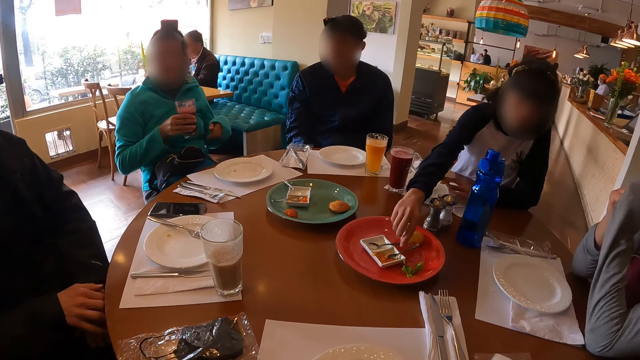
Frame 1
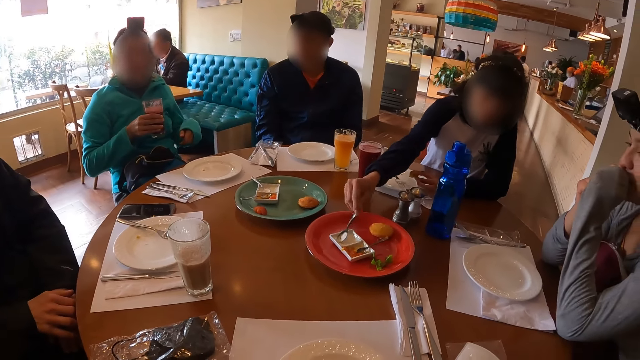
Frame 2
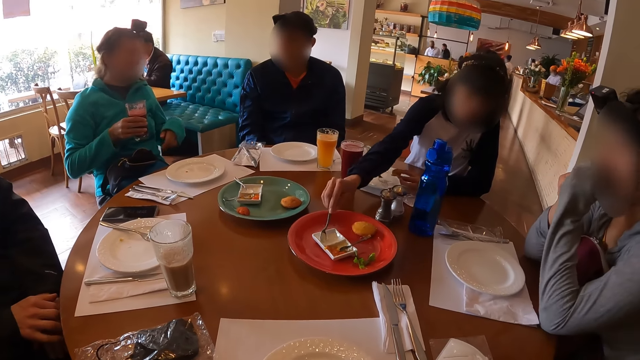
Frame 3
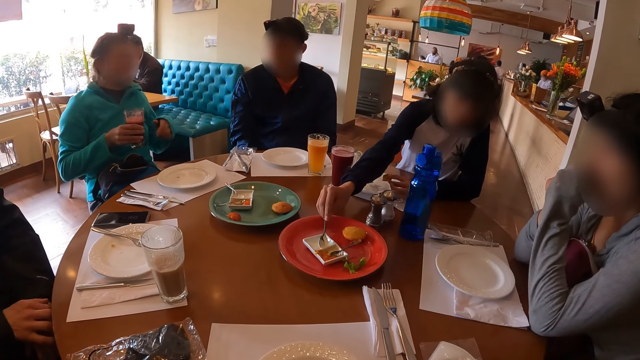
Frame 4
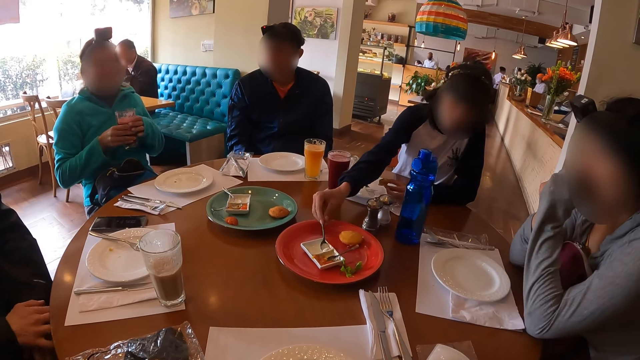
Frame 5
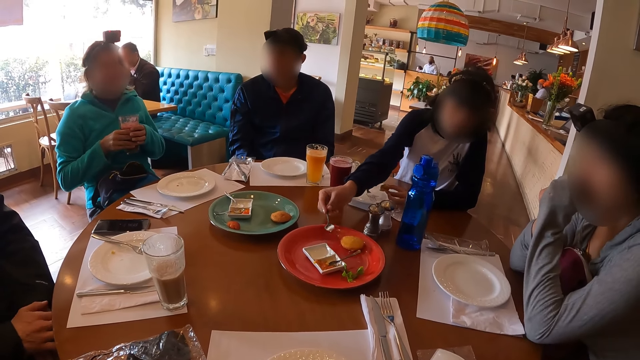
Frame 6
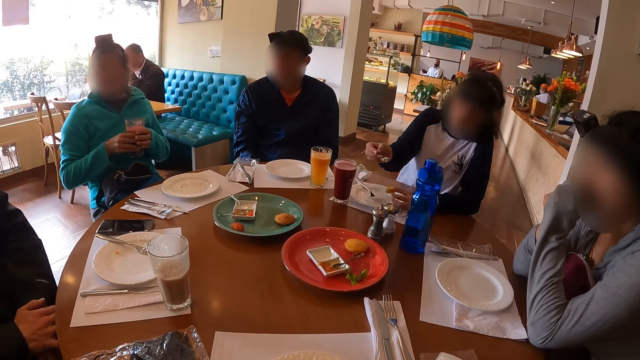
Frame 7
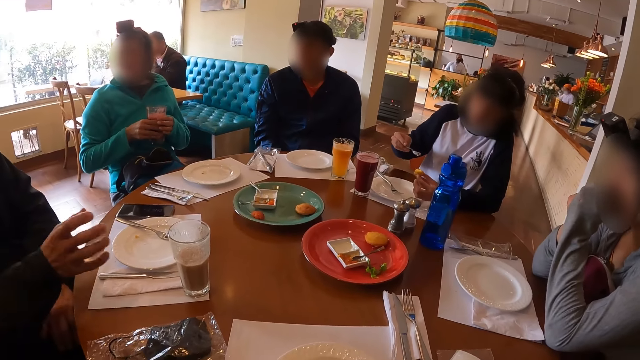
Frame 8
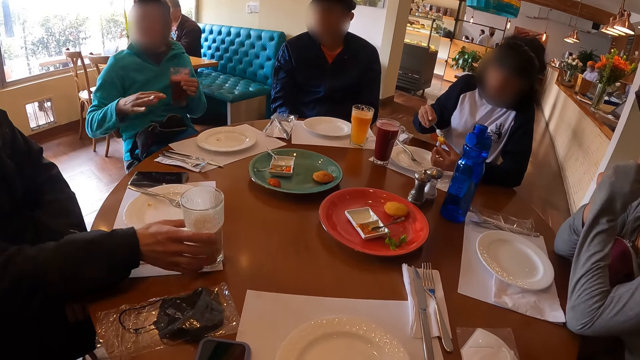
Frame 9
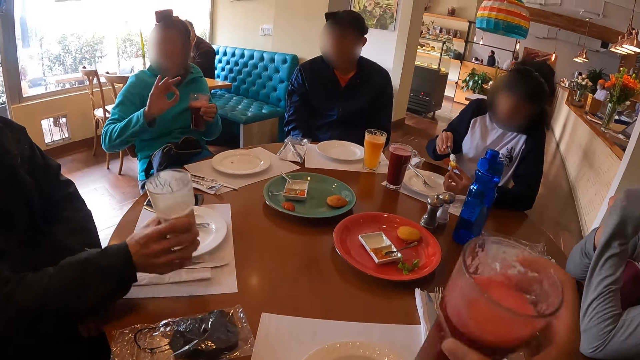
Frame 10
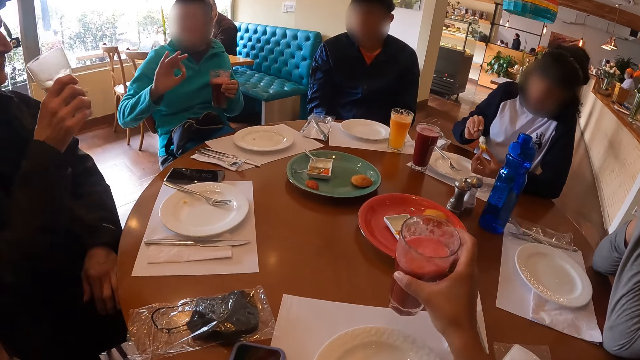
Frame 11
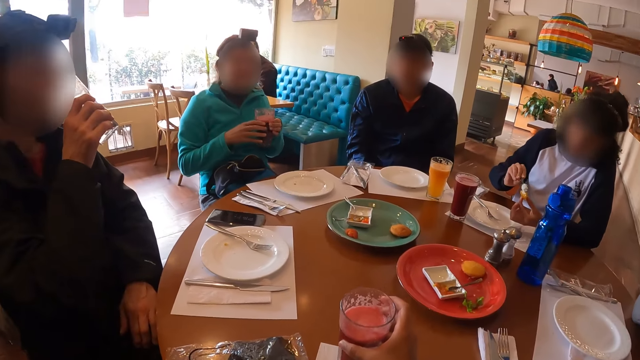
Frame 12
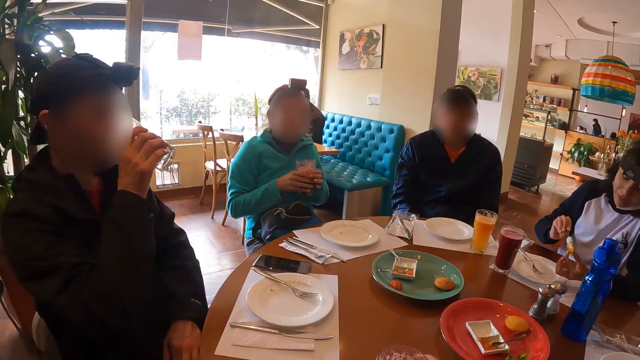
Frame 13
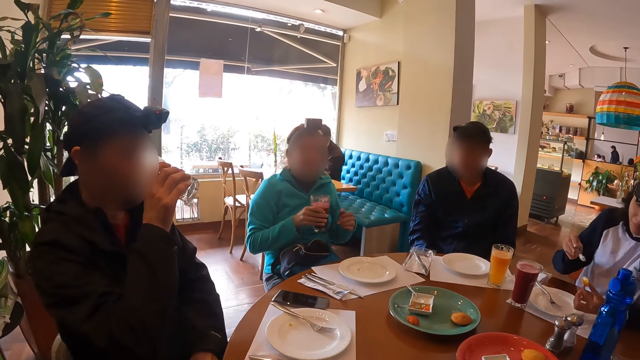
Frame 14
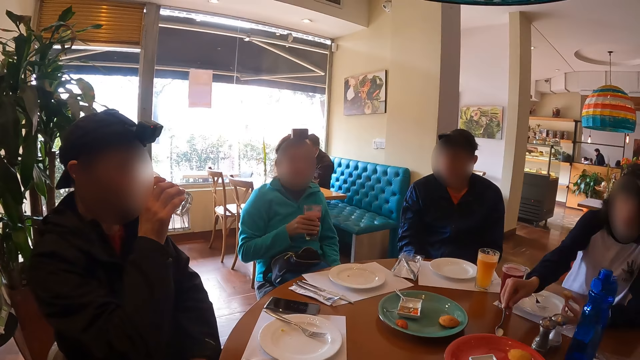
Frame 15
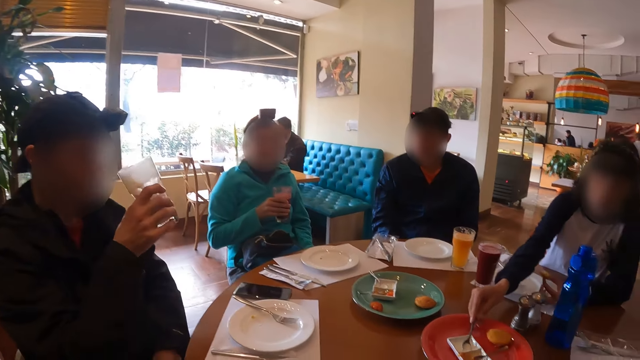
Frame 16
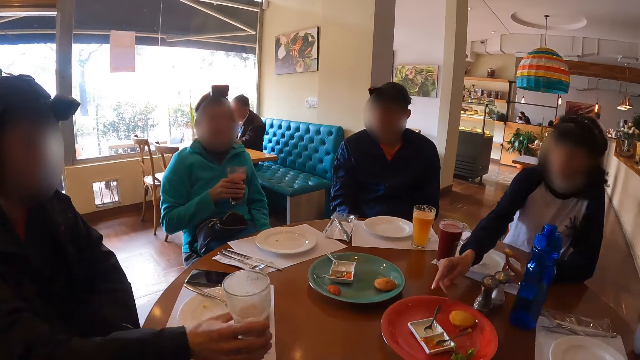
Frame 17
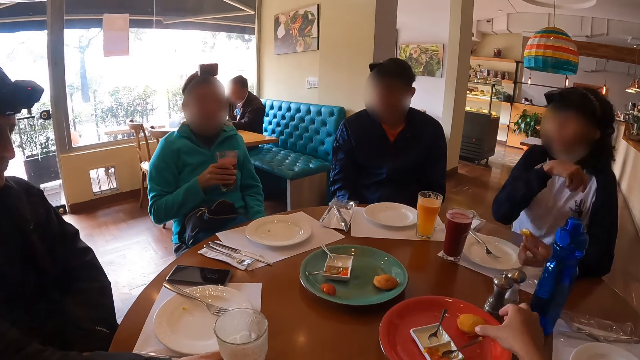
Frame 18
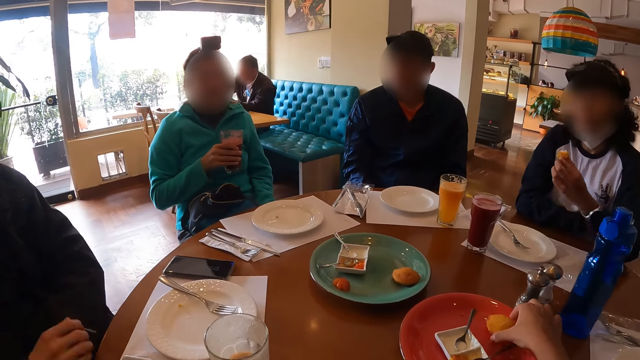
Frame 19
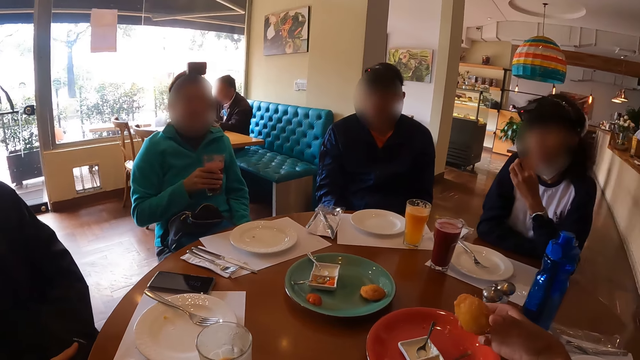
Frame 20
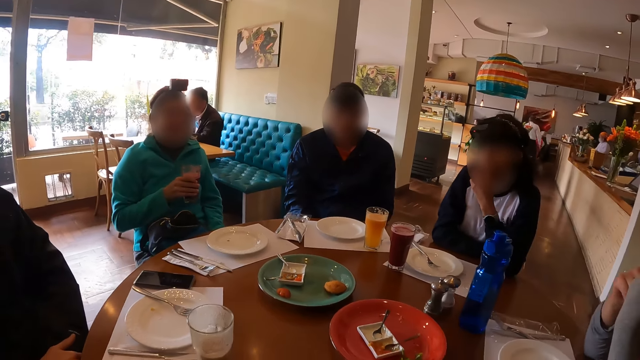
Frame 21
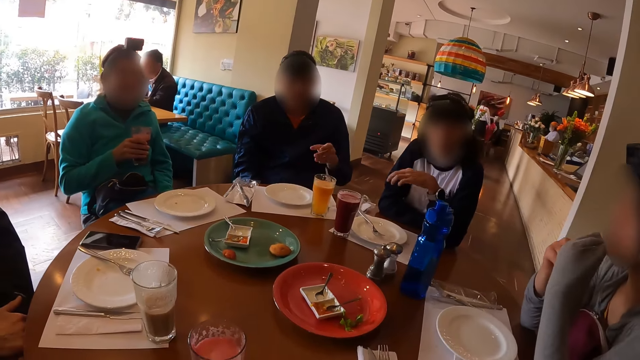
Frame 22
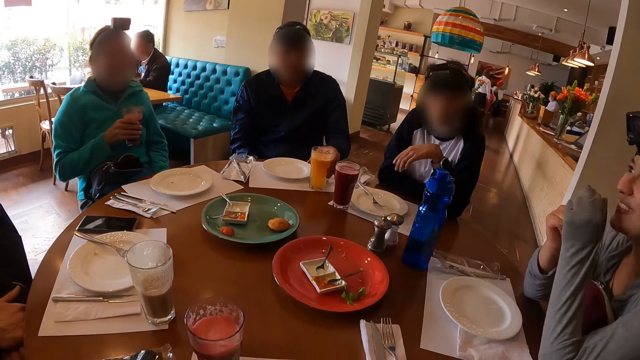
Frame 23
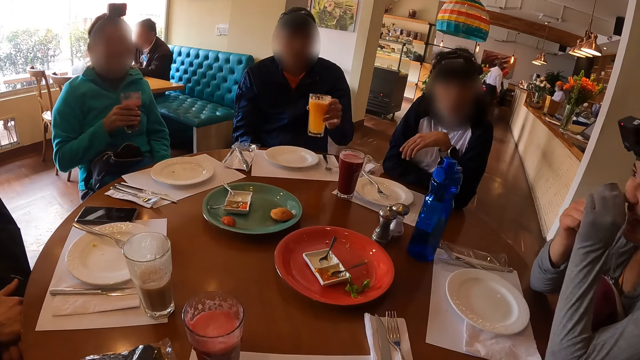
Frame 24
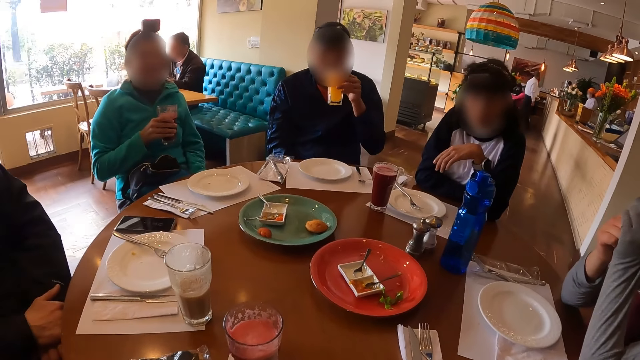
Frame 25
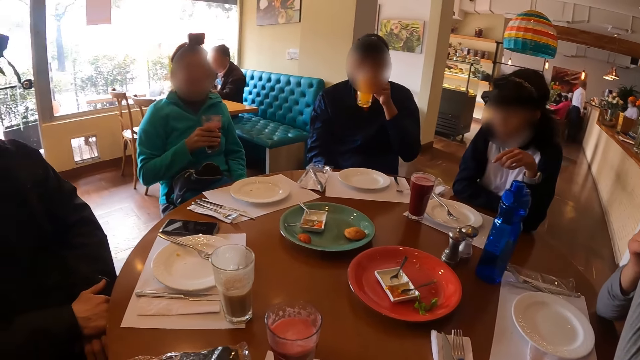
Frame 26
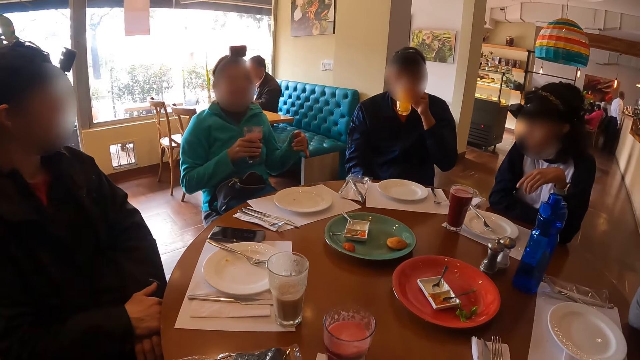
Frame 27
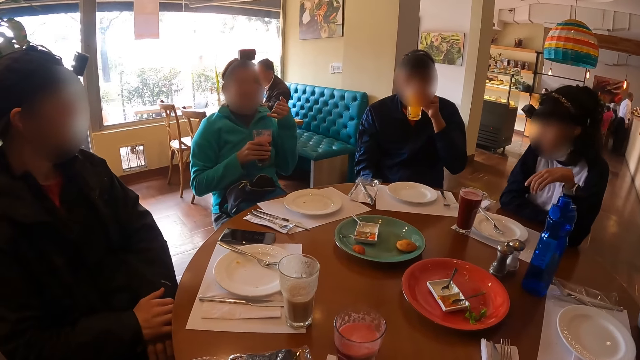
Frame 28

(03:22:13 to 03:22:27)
A woman picks a spoon on a saucer on a plate on a table with her right hand and scoops mayonnaise from the saucer on the plate on the table with the spoon in her right hand. Another woman holds a cup of smoothies with both hands. The first woman rubs the mayonnaise on the spoon in her right hand on a cake in her left hand. A man picks the cup of smoothies from the table with his right hand. The other woman holds the cup of smoothies with her left hand. The camera wearer places the cup of smoothies in her right hand on the table. The man drinks from the cup of smoothies in his right hand. The camera wearer looks around the restaurant. The other woman passes the cup of smoothies from her left hand to her right hand. The first woman places the spoon in her right hand on the saucer on the plate on the table. The man places the cup of smoothies in his right hand on the table. The camera wearer stares at the table. She picks a cake from the plate on the table with her right hand. The first woman eats the cake in her left hand. The camera wearer looks around the restaurant. Another man picks the cup of smoothies from the table with his left hand and drinks from the cup of smoothies in his left hand.

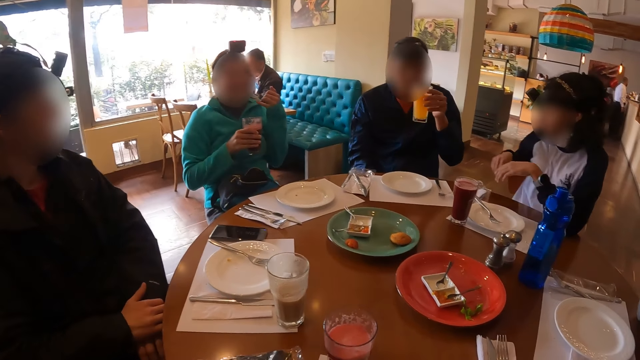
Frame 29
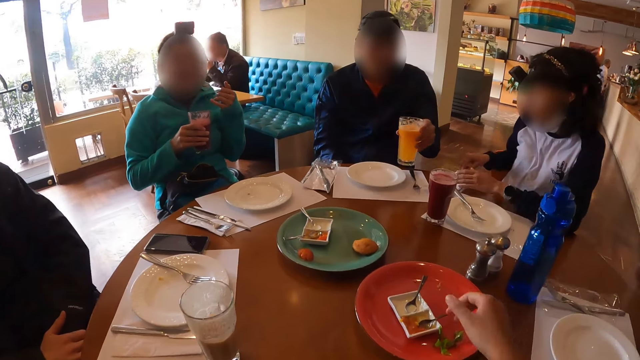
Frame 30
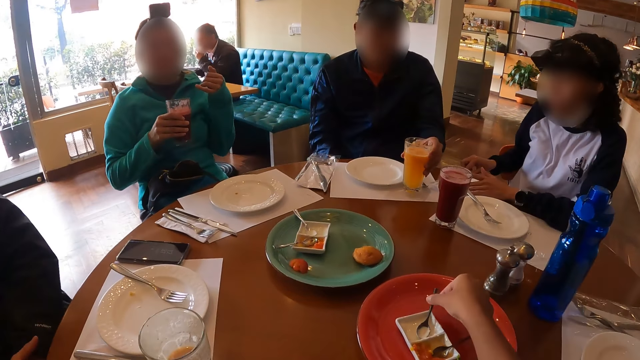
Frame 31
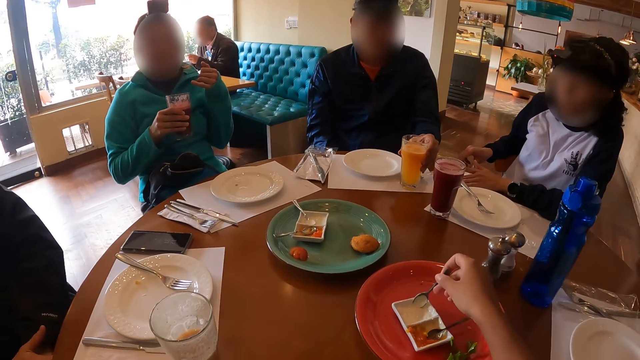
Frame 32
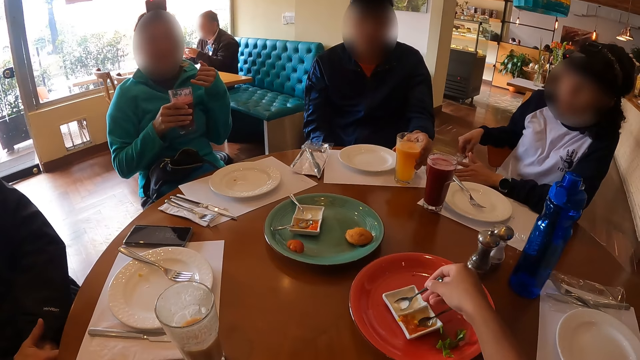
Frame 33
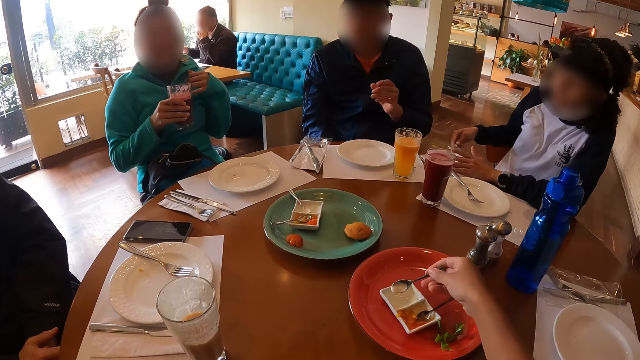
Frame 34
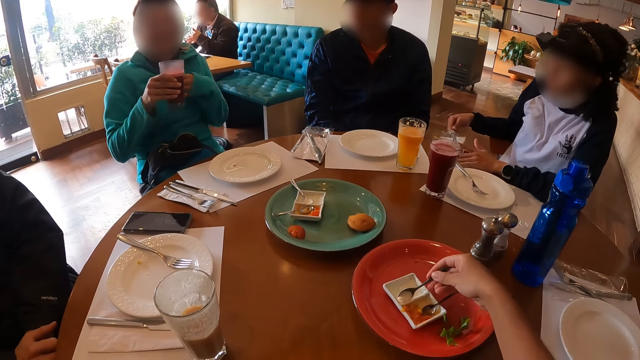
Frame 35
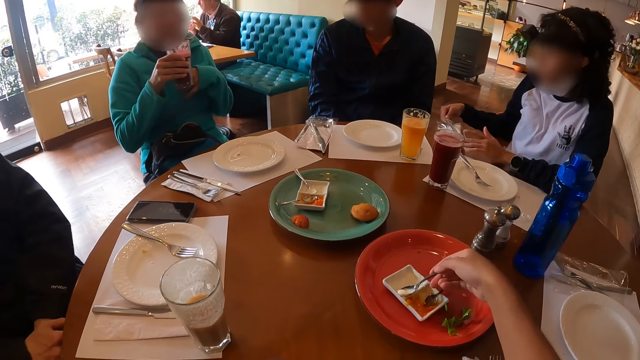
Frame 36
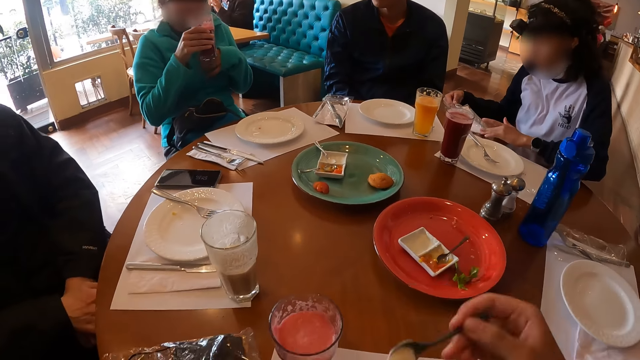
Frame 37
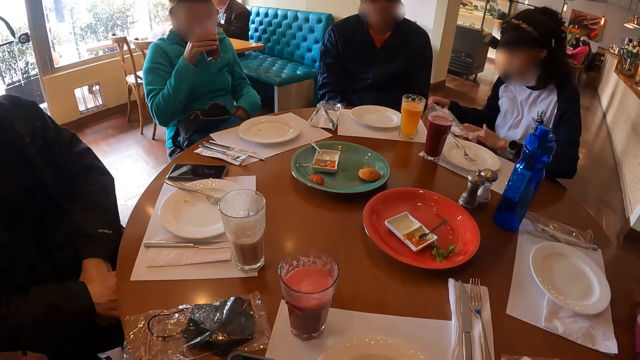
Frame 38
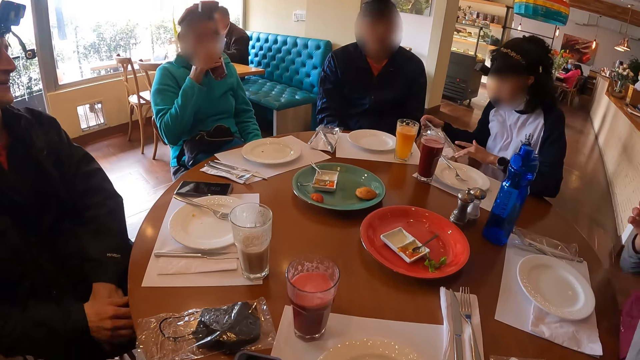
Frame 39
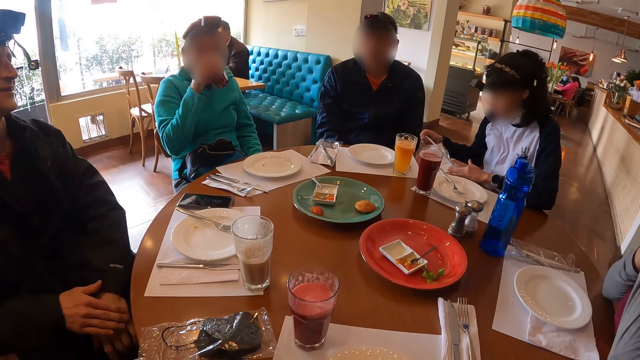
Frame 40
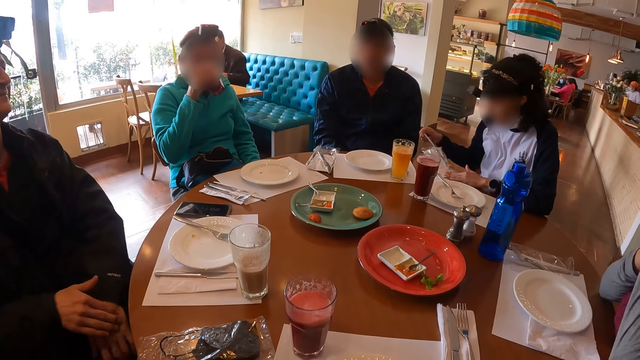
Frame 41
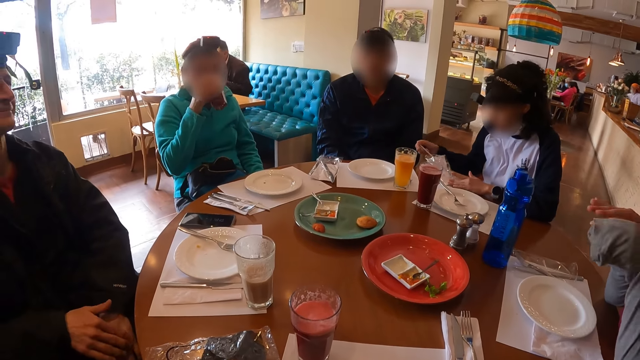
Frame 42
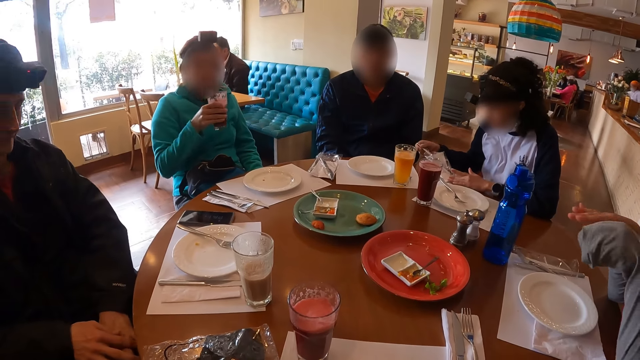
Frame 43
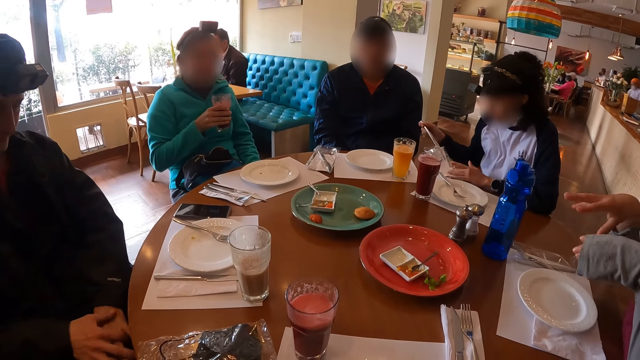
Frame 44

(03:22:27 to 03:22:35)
A woman picks a knife from a cutlery pack on a table with her right hand. The camera wearer picks a spoon on a saucer on a plate on the table with her right hand. A man places a cup of smoothies in his left hand on the table. The camera wearer scoops mayonnaise or ice cream from the saucer on the plate on the table with the spoon in her right hand. She eats the ice cream. Another woman drinks from the cup of smoothies in her right hand. The camera wearer stares at the man.
